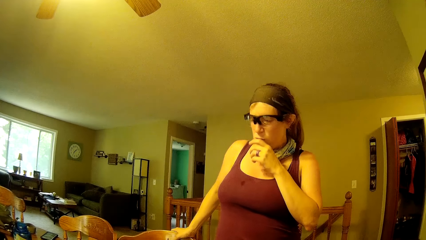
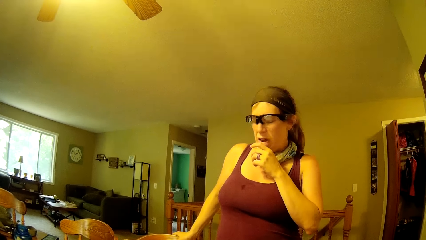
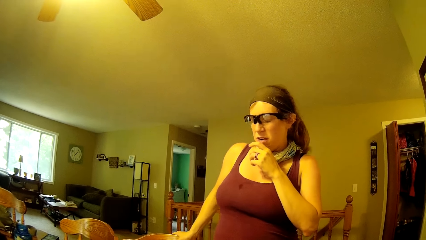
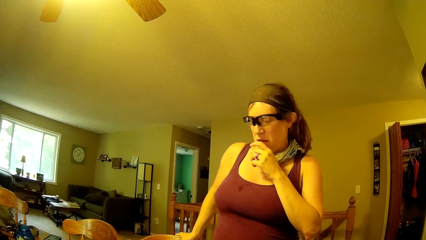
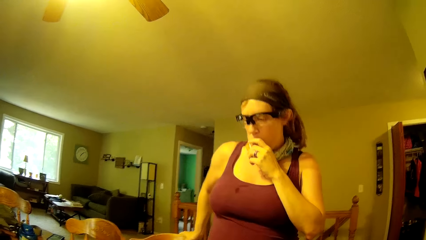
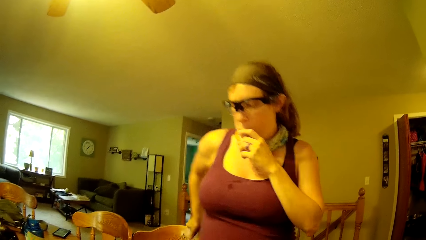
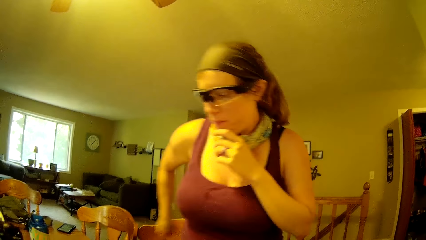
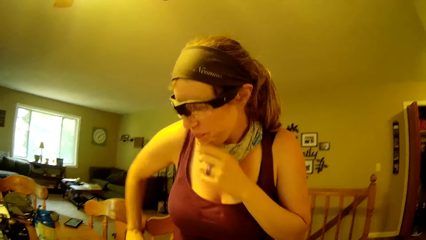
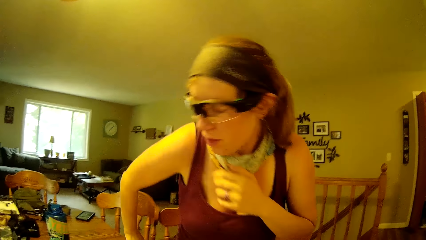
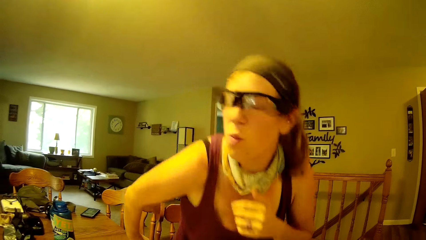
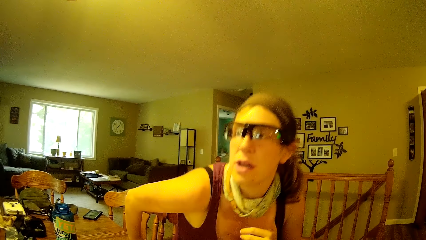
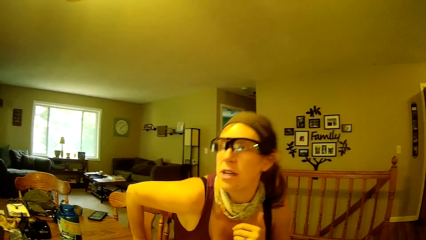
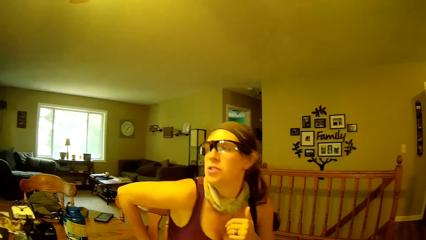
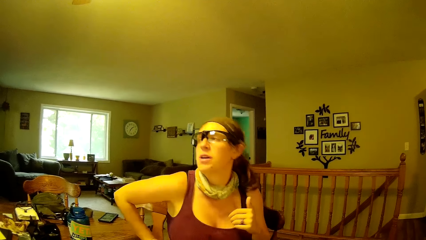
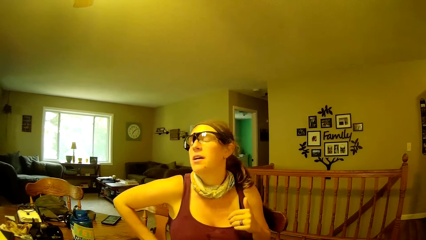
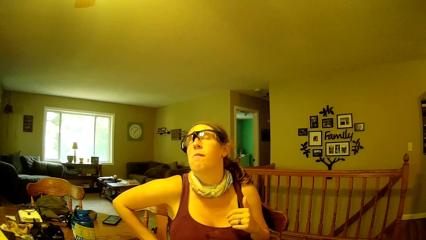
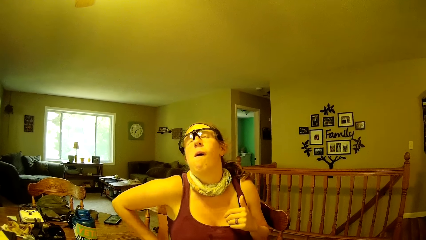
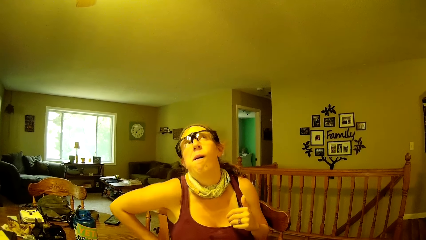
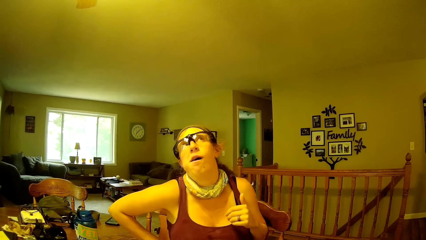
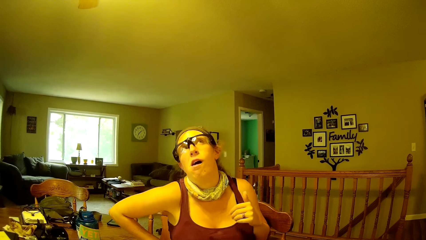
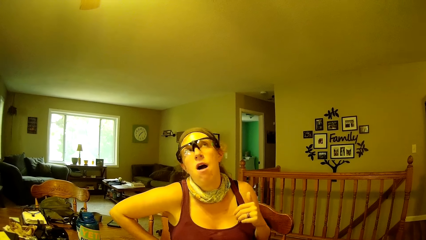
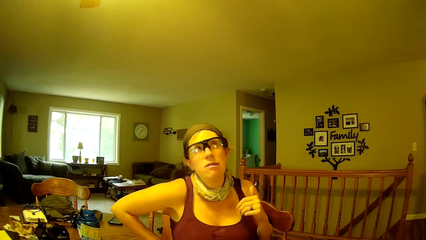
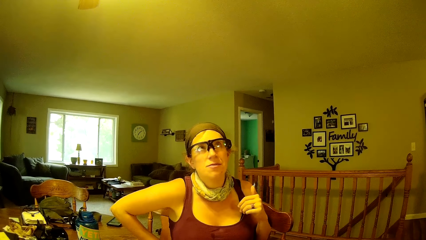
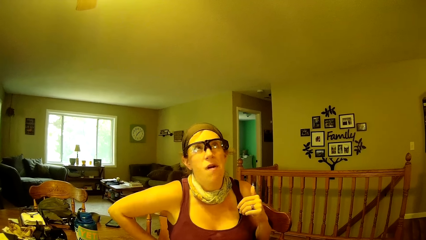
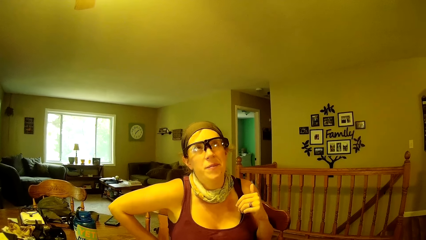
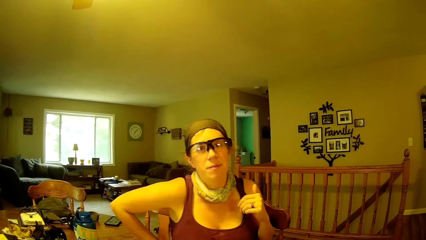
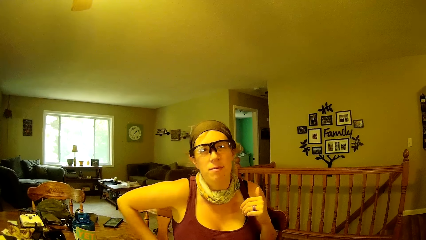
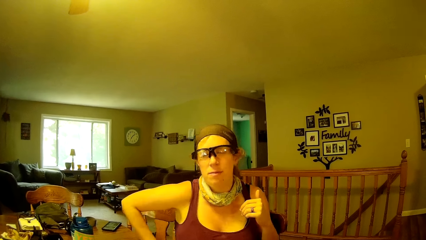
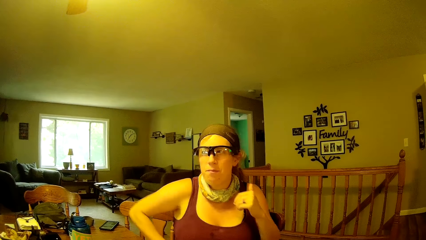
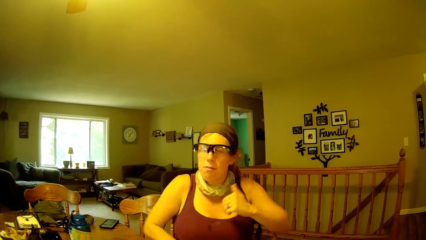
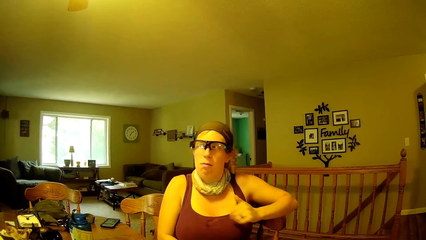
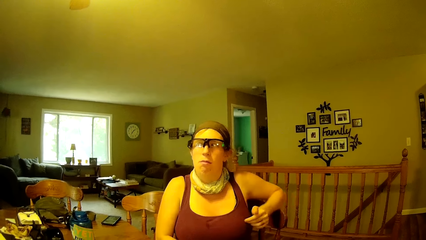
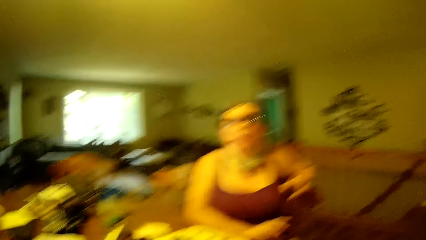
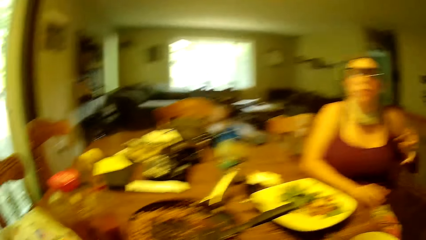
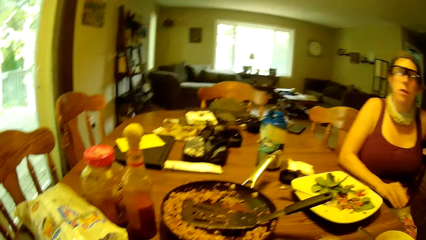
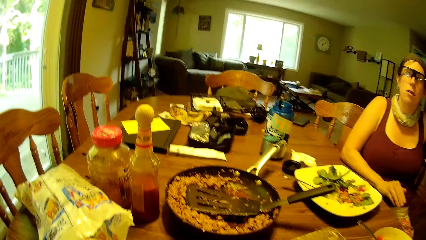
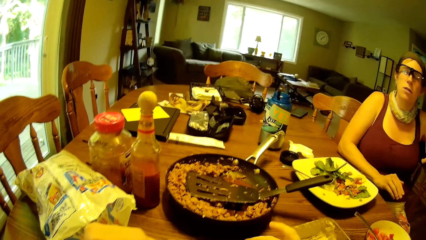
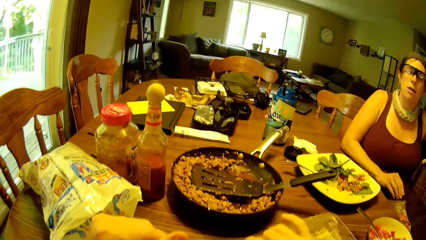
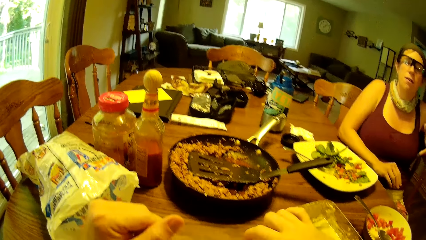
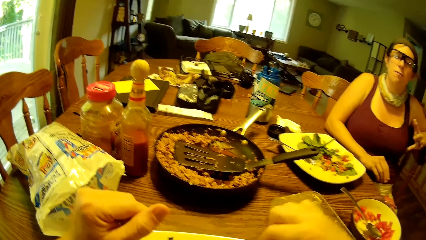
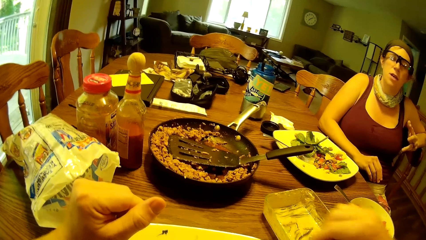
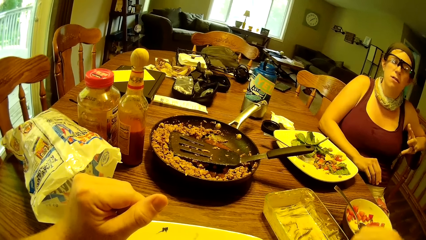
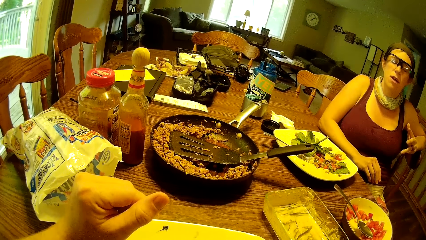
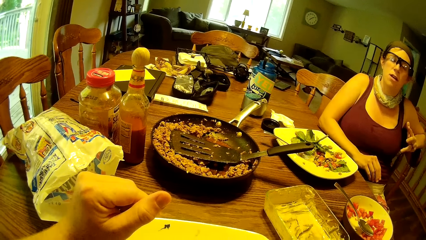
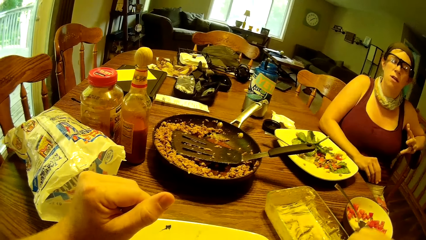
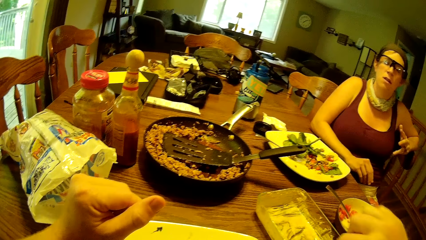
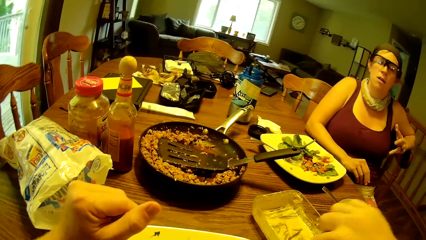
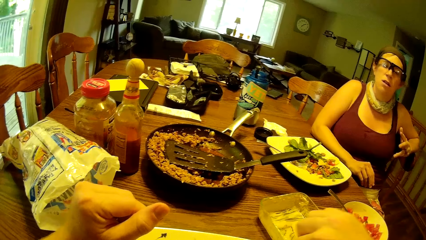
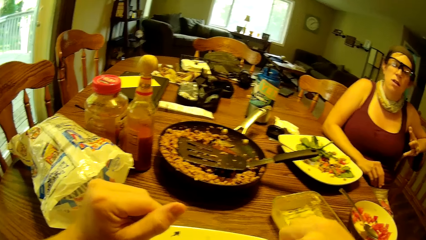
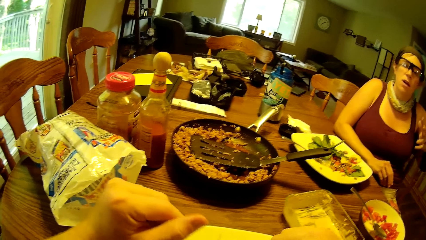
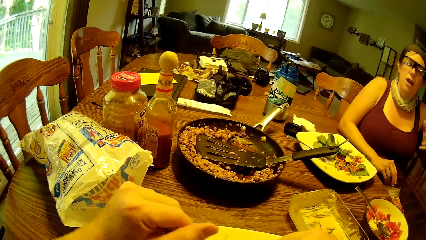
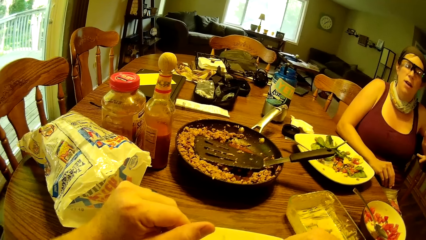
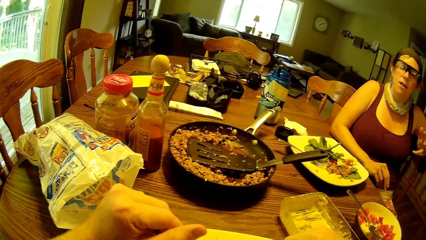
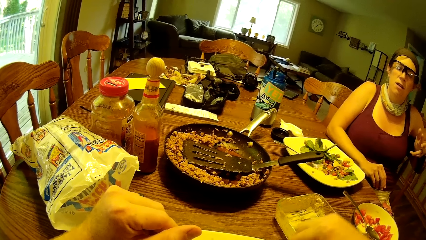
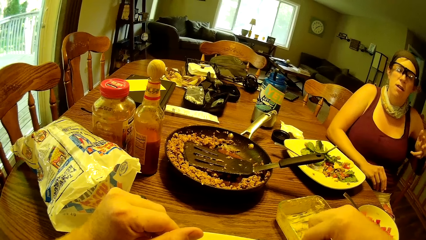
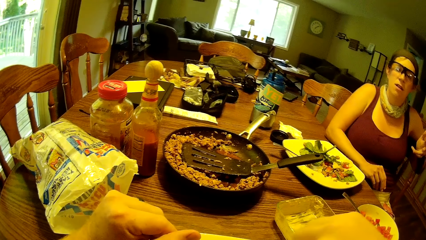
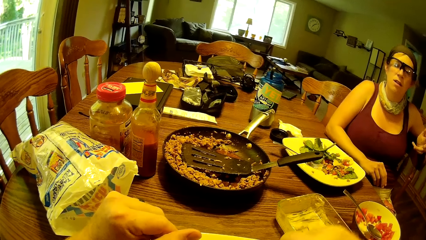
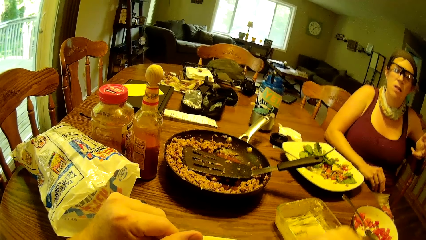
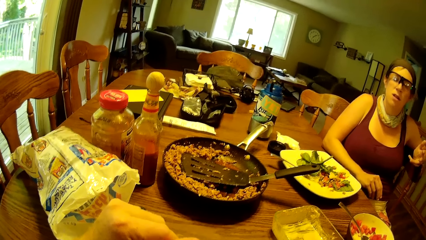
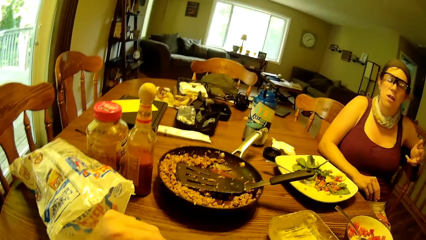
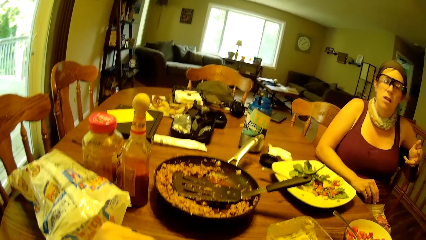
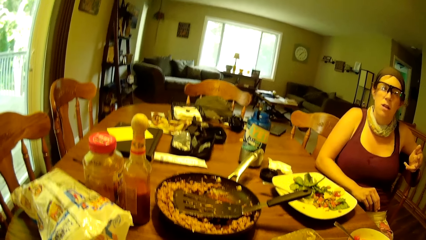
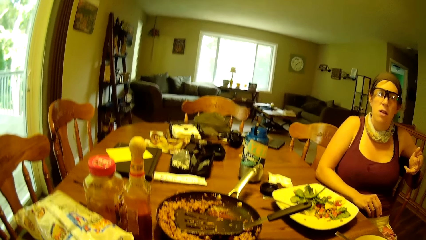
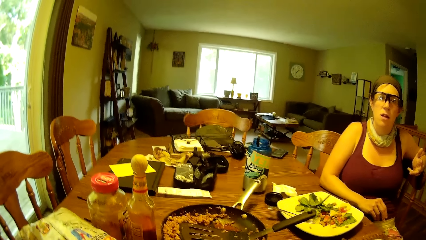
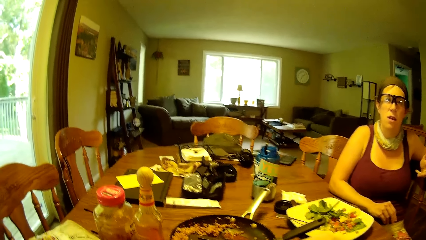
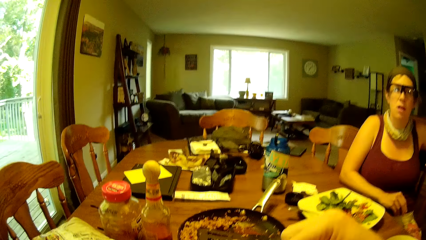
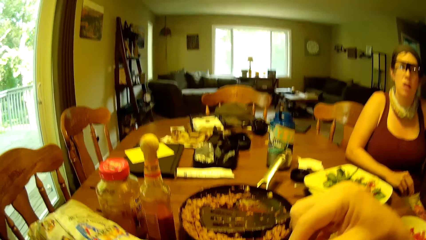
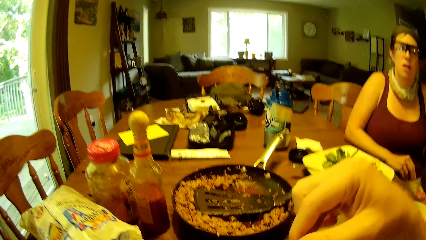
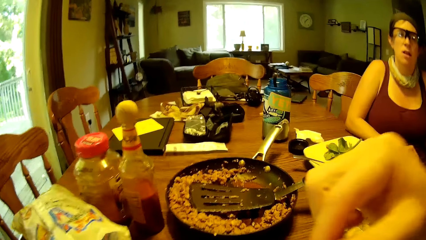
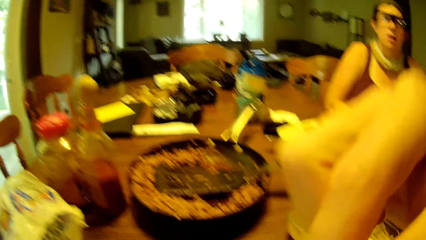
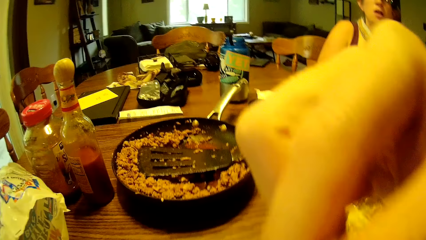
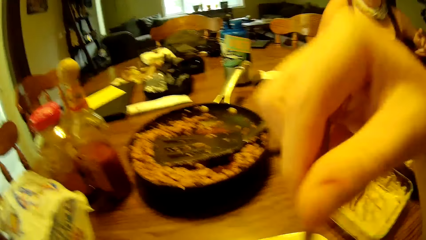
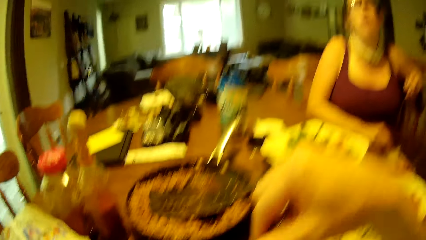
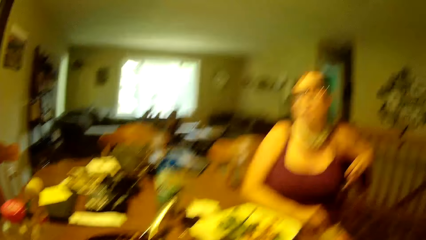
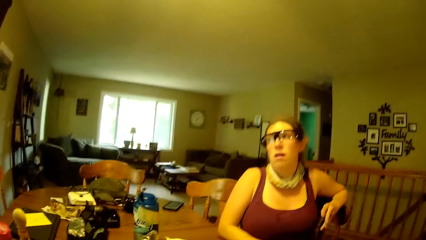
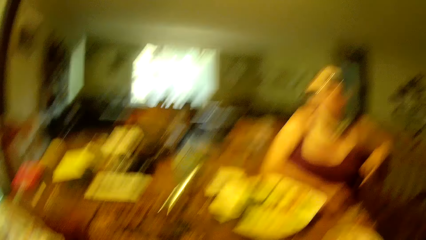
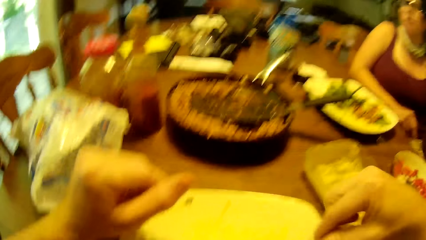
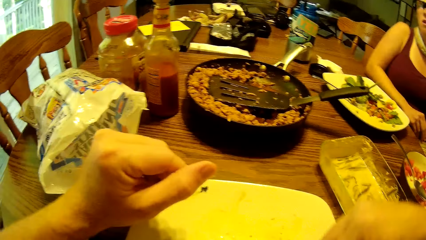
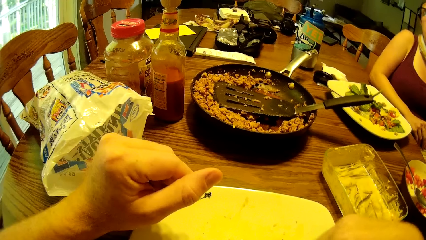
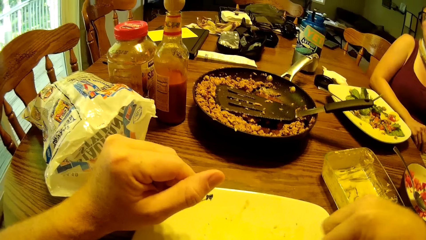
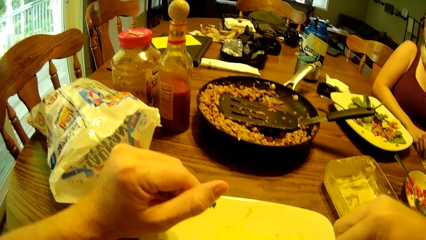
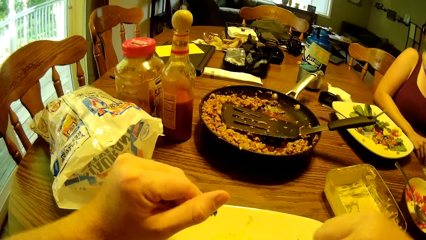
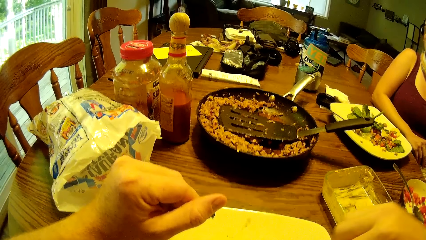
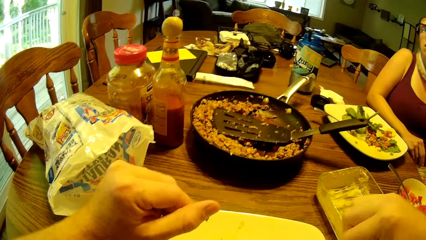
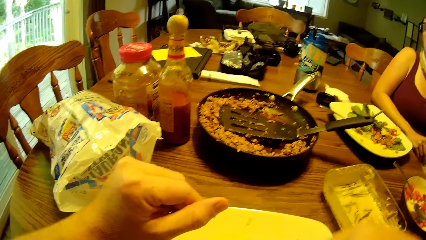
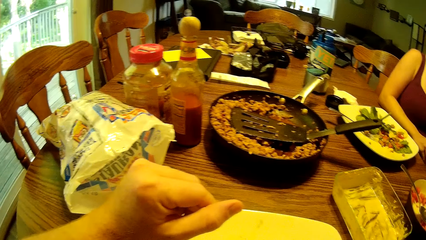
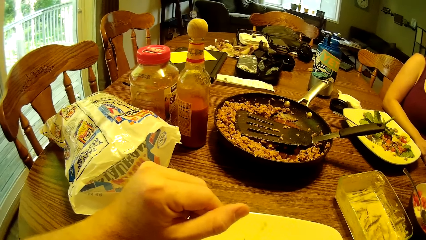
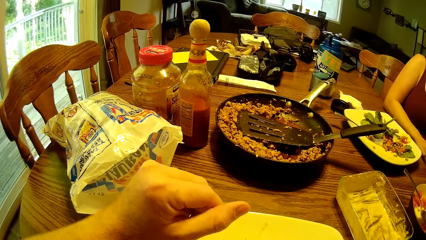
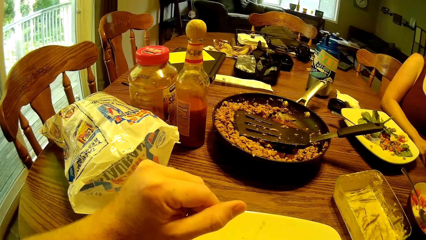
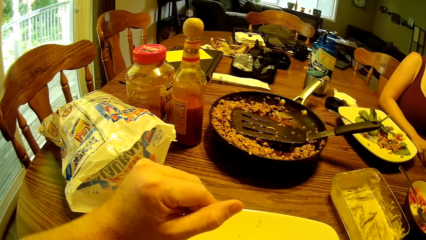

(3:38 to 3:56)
The woman sits on the chair. She converses with a man. She puts her arm on the table. She moves her arm on the table. The camera wearer eats the food with the fork from his plate. He takes food from the ceramic plate with the fork.
